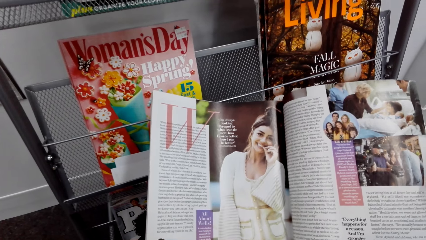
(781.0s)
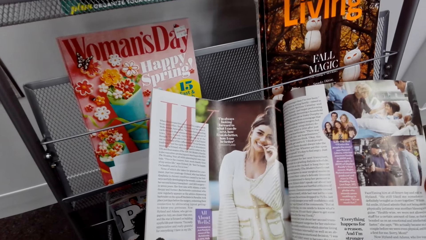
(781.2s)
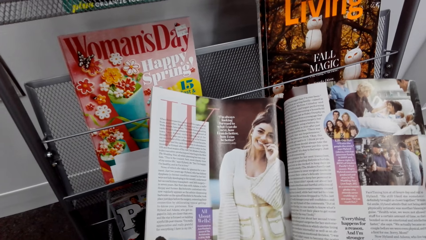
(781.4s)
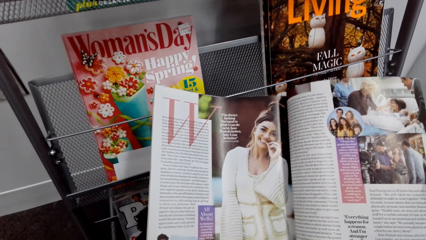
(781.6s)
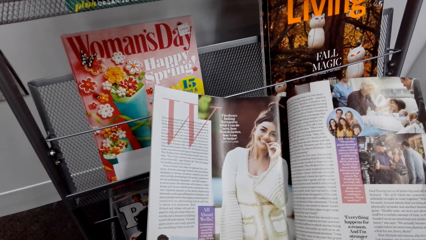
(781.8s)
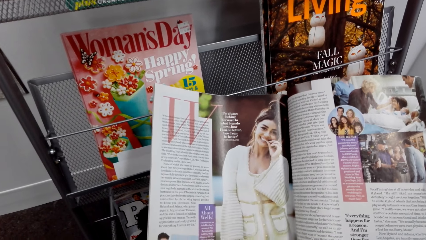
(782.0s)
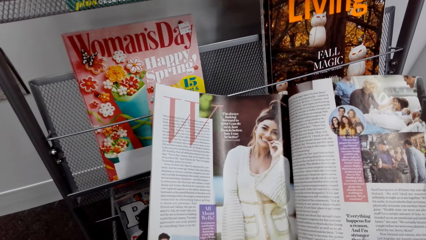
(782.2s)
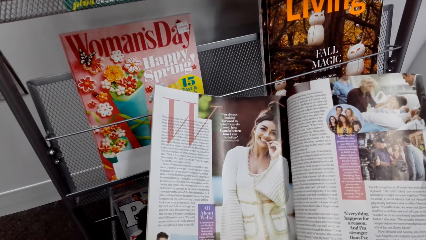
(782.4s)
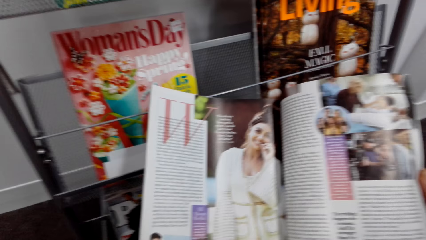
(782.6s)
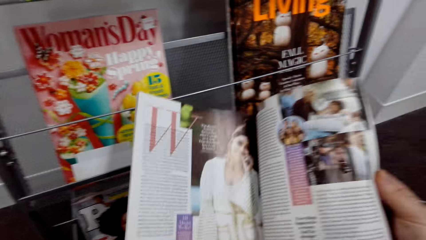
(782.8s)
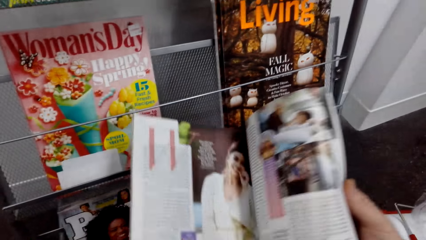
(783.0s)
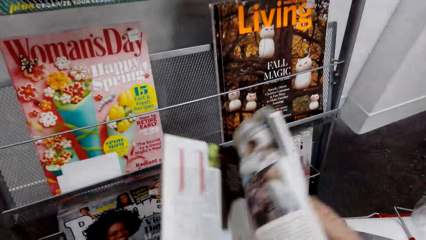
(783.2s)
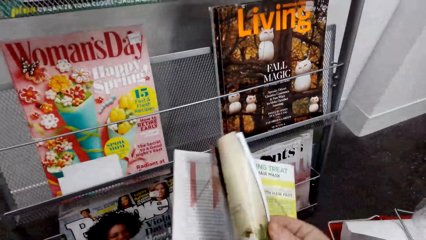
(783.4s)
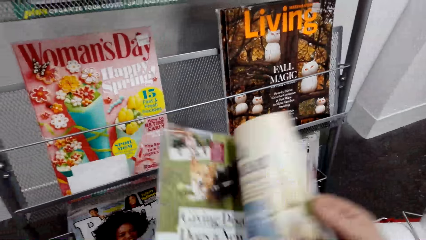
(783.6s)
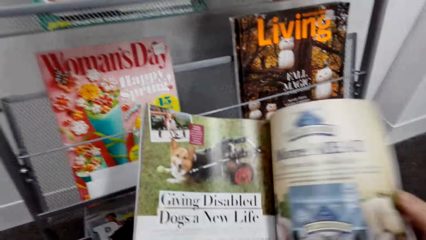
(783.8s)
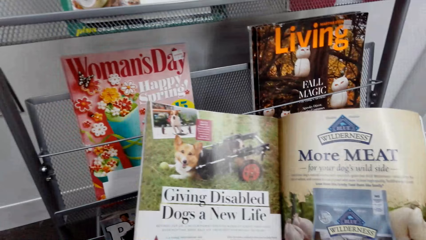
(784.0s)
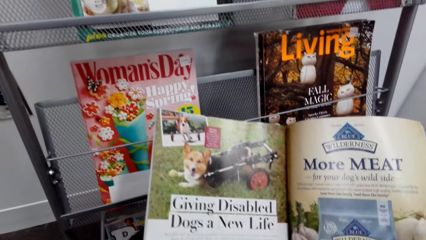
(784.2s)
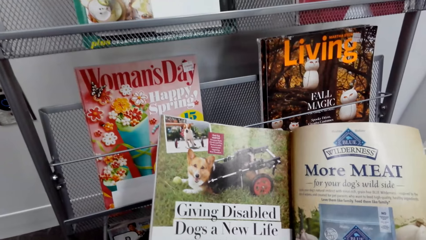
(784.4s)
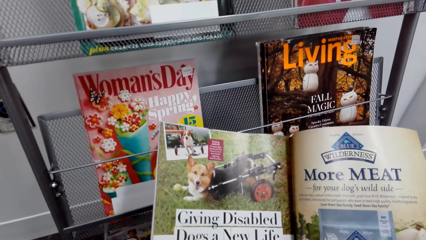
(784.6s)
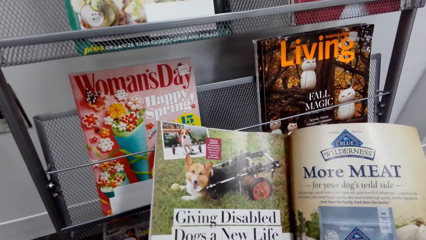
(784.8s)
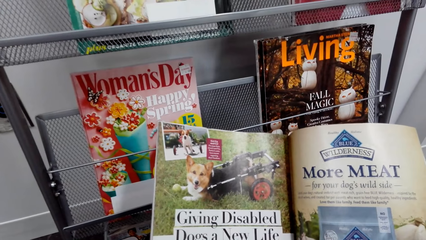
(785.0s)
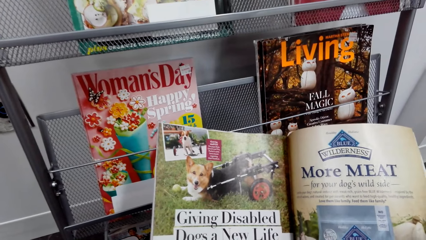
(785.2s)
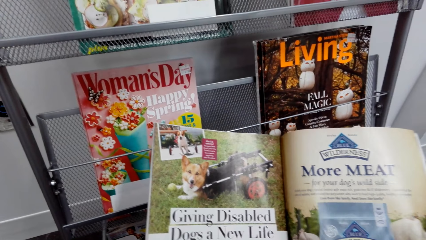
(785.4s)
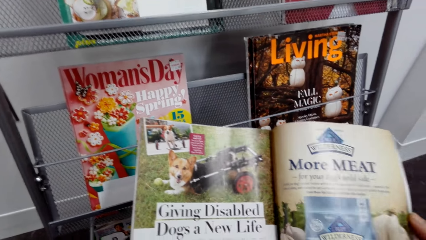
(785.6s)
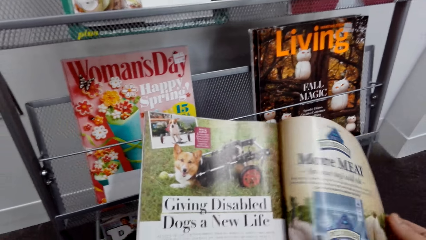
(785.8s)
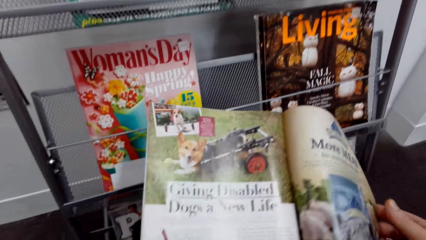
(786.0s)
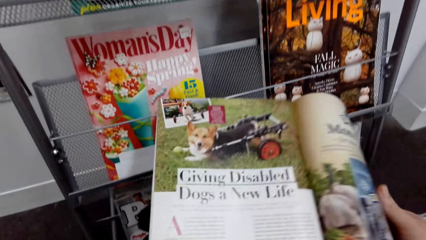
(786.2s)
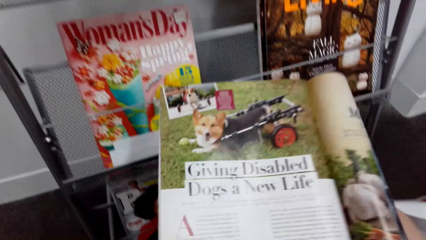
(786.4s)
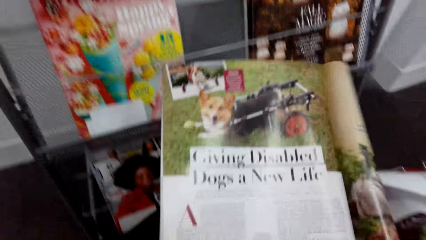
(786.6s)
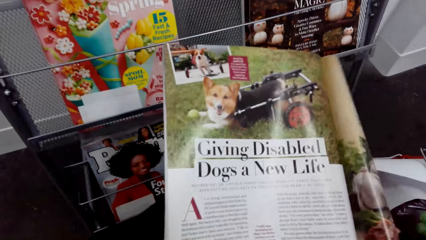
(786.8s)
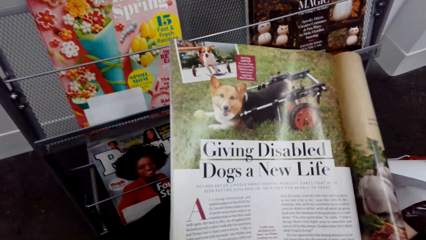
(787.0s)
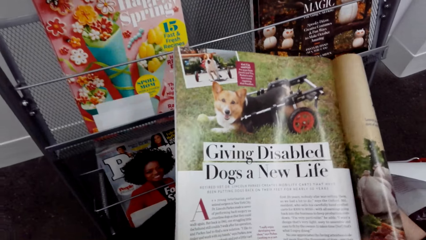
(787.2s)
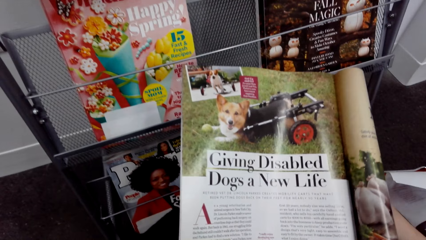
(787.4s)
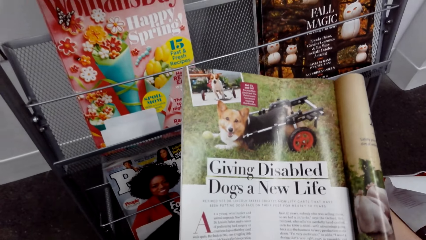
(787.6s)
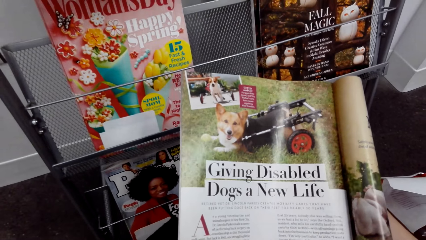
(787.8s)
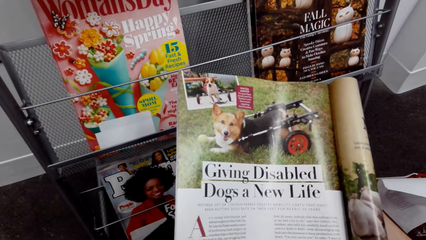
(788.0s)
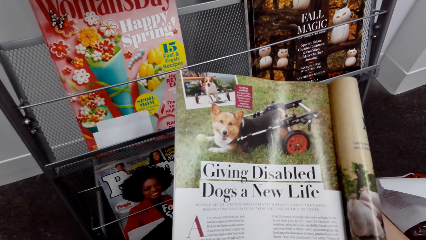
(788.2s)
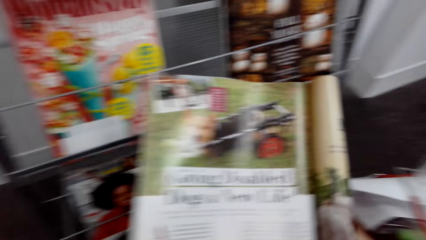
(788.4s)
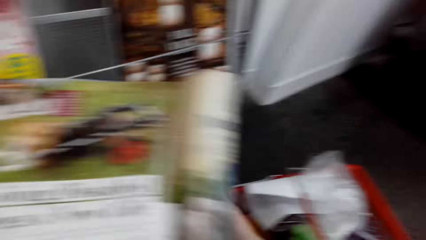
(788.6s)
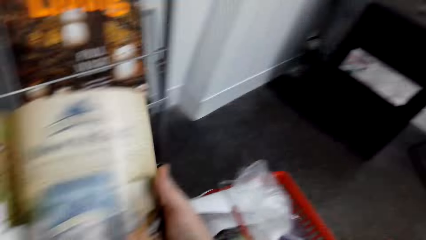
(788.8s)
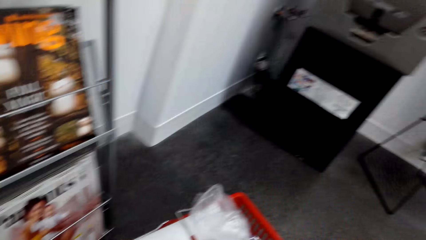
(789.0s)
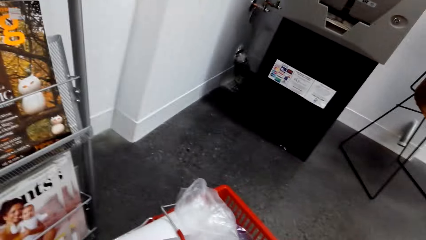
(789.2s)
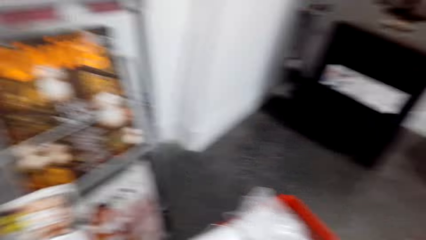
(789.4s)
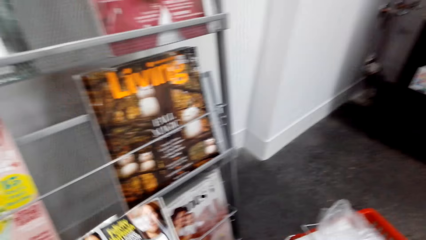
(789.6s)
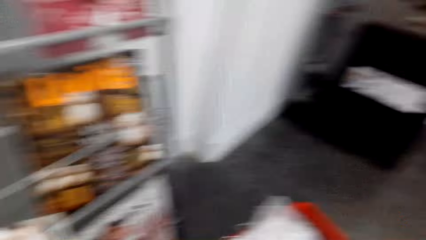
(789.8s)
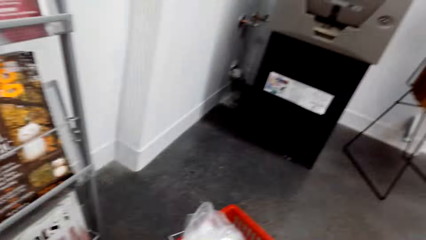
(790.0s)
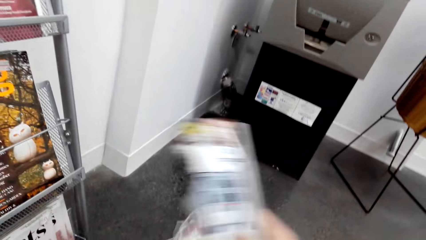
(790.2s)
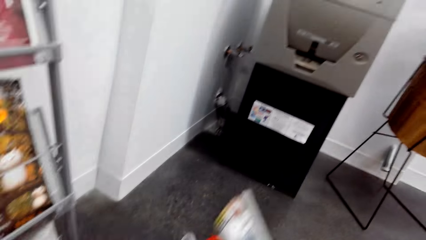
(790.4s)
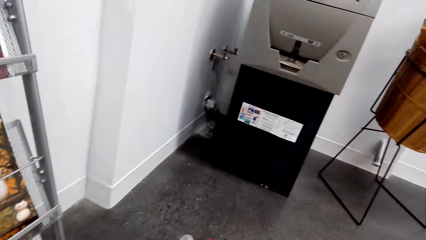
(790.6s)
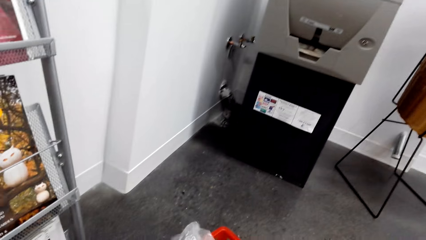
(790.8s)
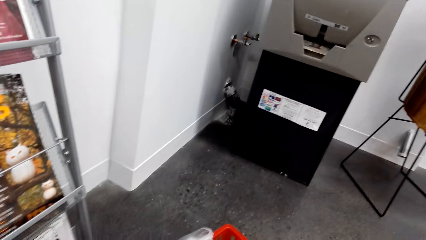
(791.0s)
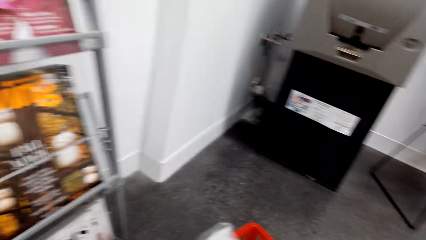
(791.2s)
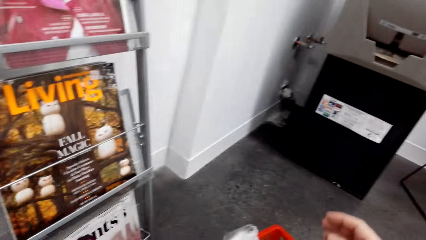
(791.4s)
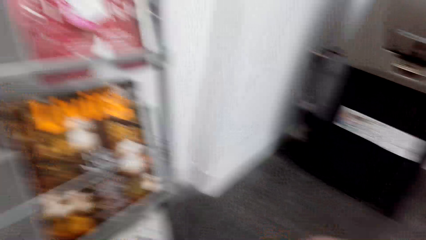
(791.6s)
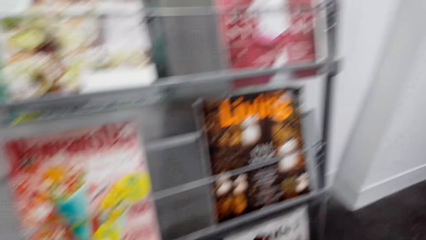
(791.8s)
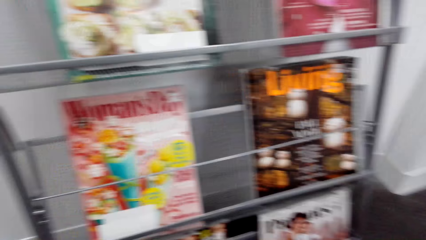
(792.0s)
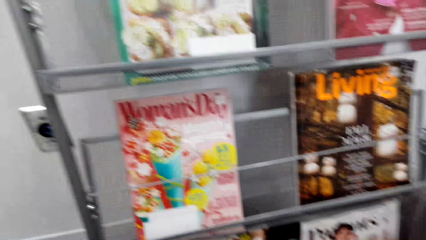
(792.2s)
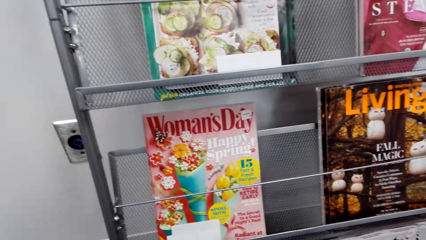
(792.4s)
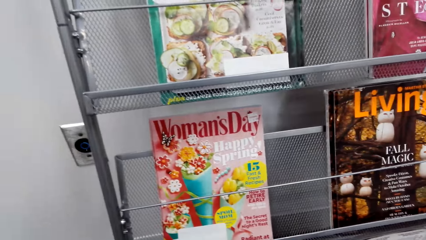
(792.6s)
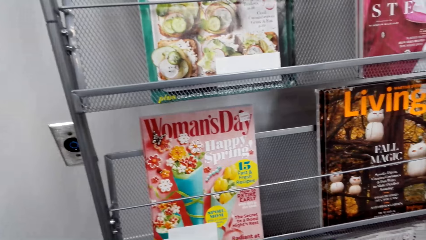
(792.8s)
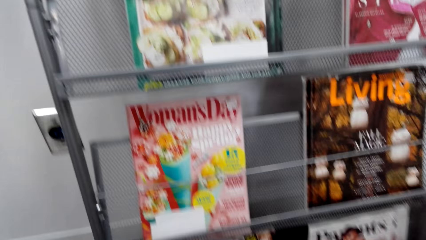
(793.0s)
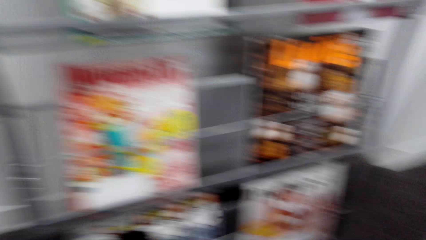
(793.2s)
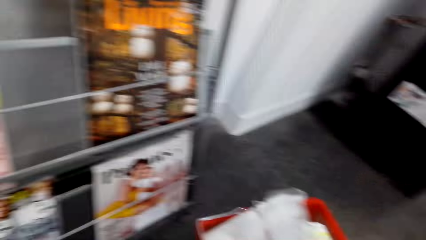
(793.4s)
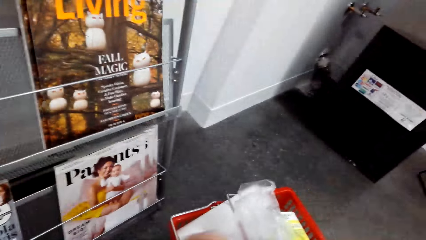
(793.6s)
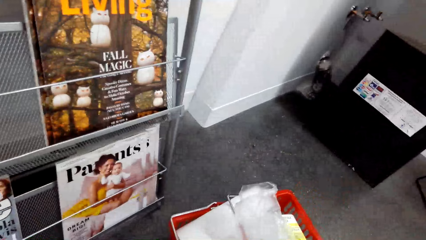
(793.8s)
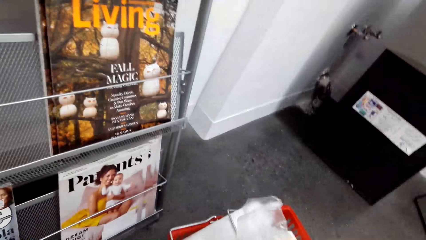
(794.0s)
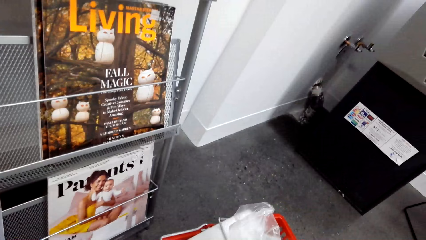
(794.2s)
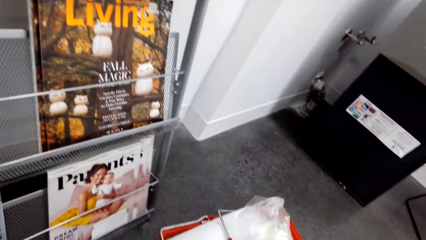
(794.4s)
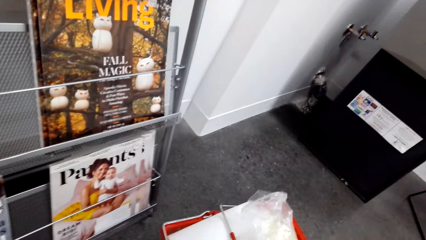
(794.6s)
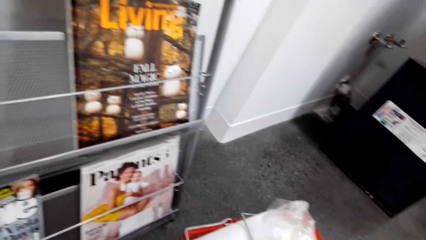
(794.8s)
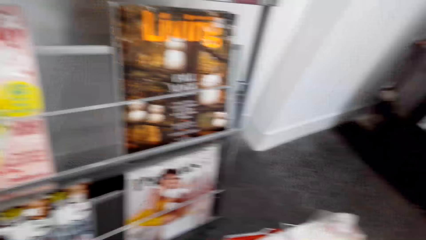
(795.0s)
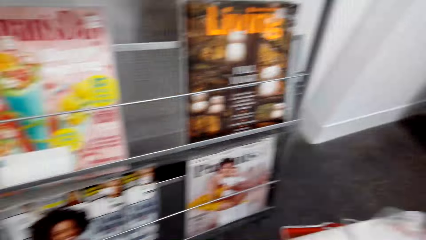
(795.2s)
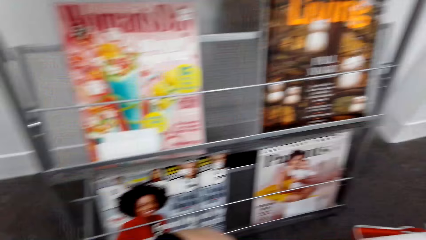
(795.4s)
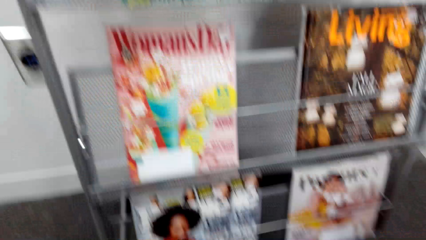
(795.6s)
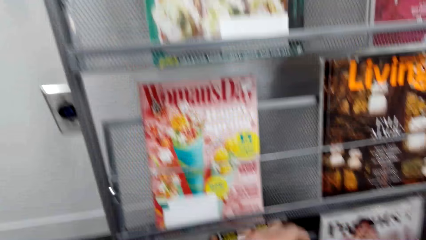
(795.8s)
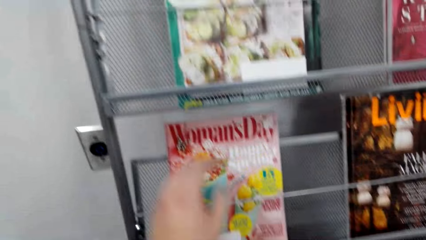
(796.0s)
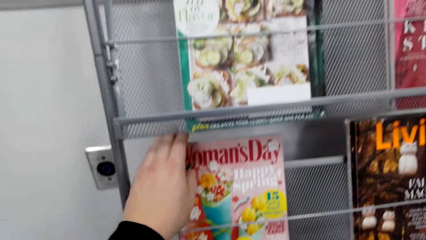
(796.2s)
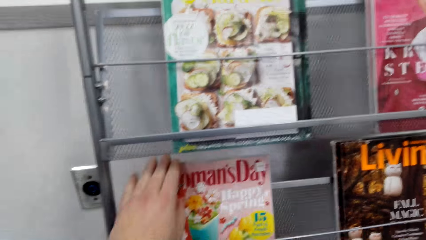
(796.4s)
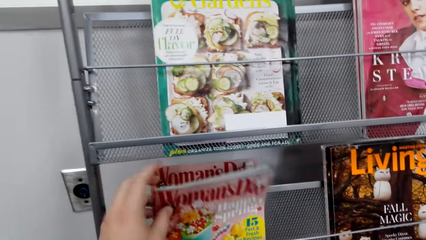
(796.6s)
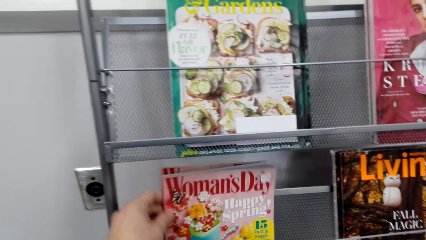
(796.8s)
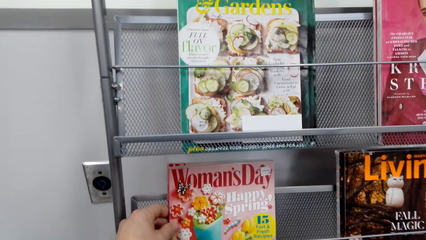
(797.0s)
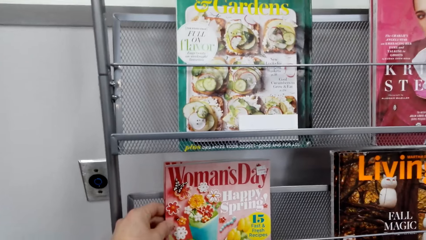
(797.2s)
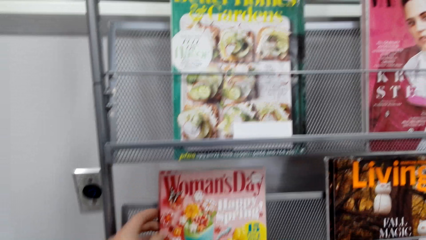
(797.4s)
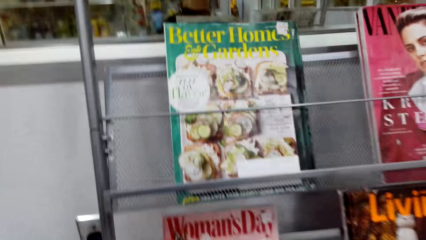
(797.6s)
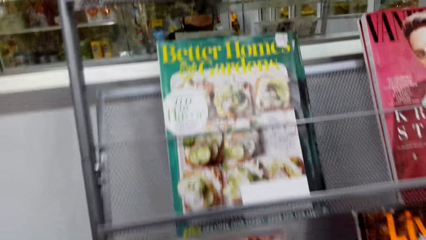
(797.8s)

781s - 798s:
The camera wearer looks at the book. They flip the page of the magazine. They stare at the magazine. They fold the magazine. They stare at the magazine. They flip the magazine. They throw the magazine in the shopping bucket. They stare at the book rack. They look around. They fit things in the shopping bucket. They pick up a magazine.
